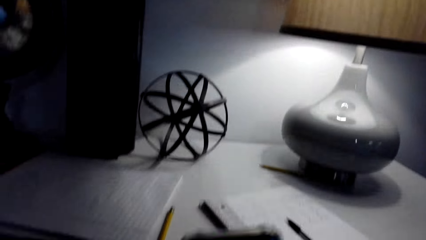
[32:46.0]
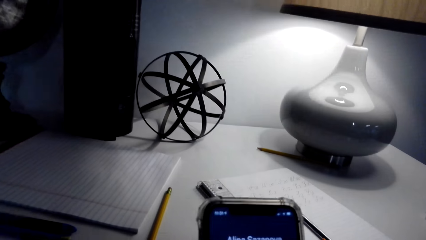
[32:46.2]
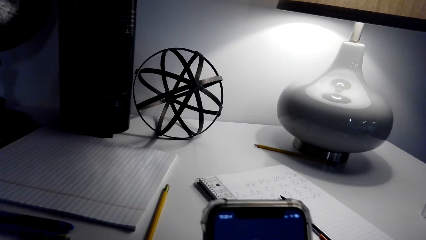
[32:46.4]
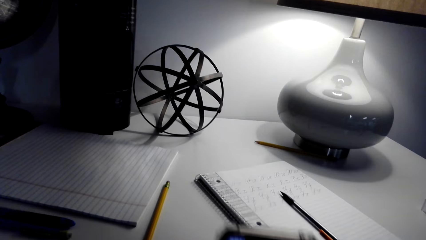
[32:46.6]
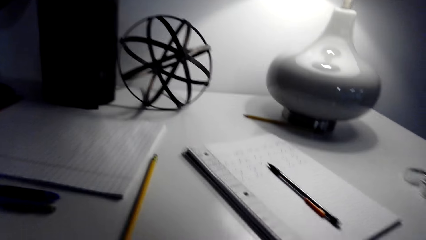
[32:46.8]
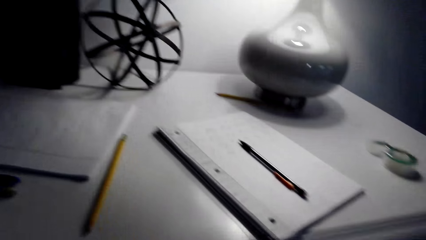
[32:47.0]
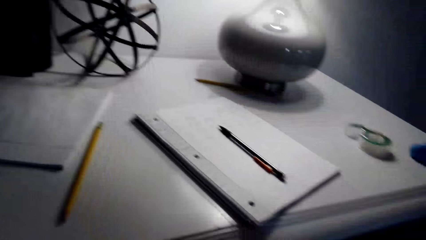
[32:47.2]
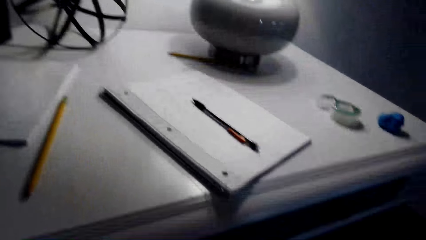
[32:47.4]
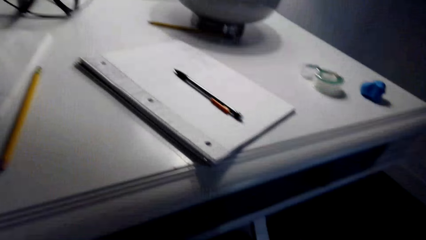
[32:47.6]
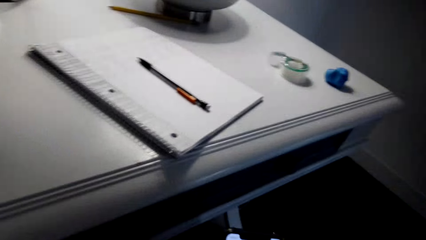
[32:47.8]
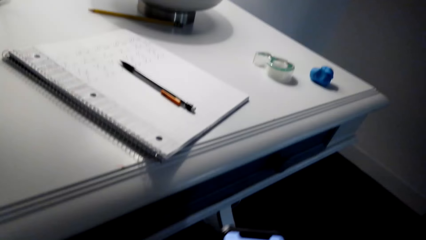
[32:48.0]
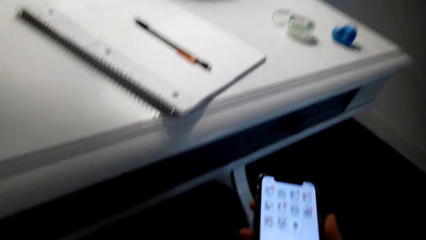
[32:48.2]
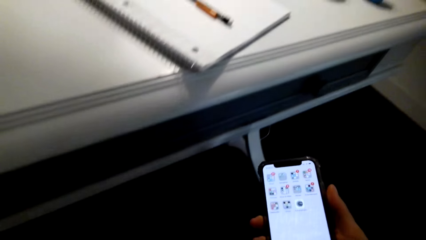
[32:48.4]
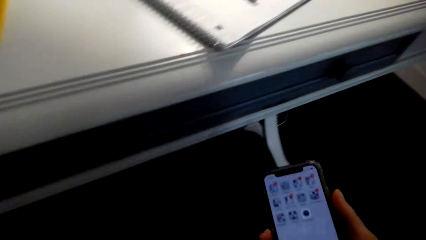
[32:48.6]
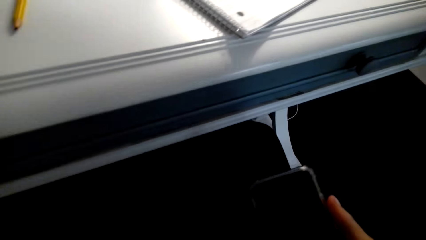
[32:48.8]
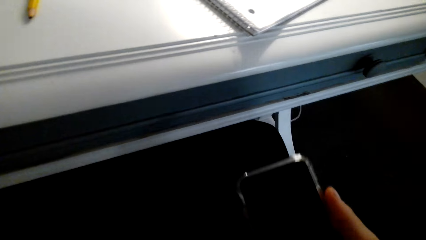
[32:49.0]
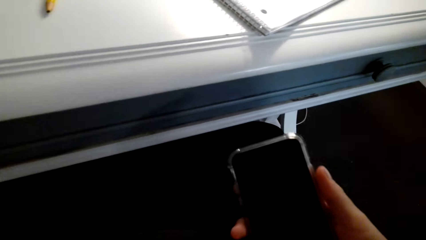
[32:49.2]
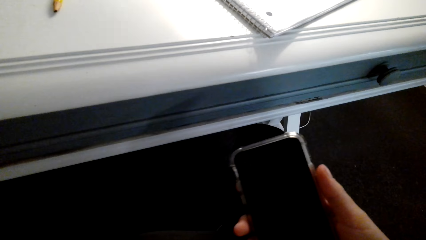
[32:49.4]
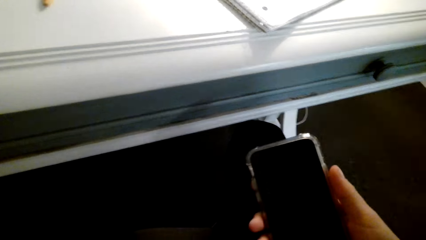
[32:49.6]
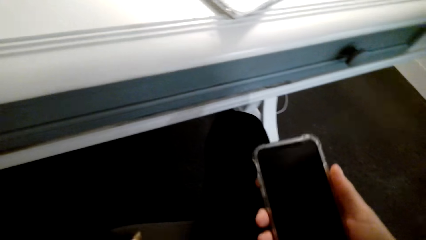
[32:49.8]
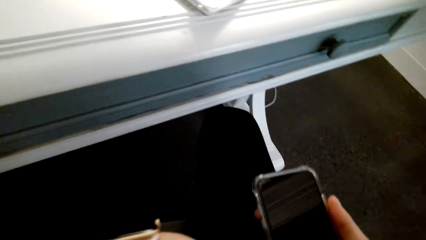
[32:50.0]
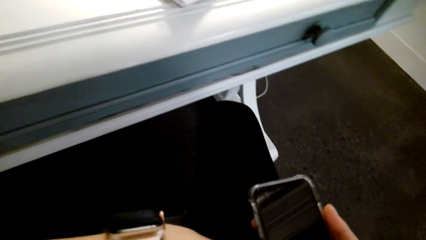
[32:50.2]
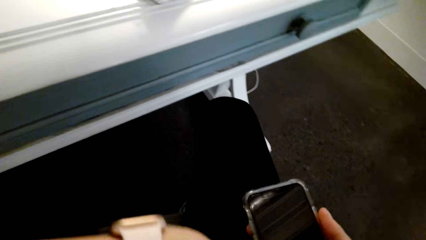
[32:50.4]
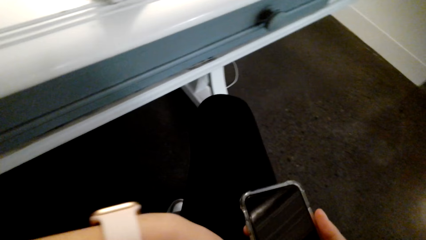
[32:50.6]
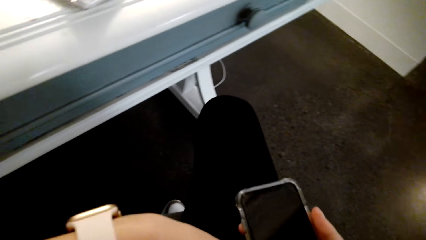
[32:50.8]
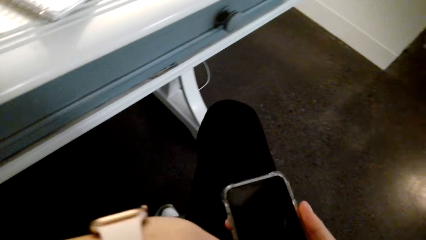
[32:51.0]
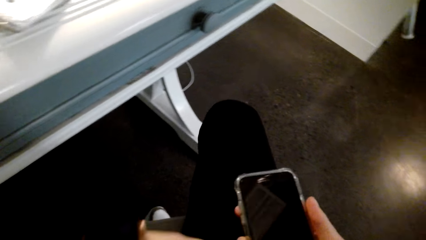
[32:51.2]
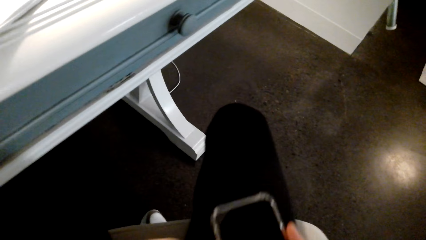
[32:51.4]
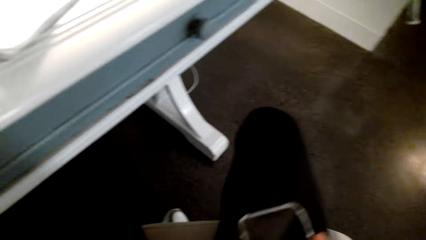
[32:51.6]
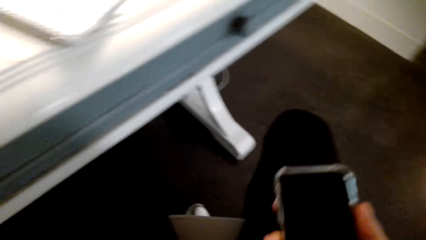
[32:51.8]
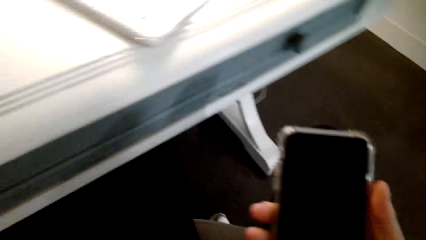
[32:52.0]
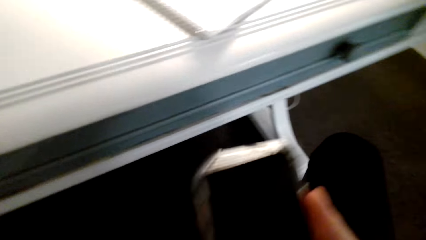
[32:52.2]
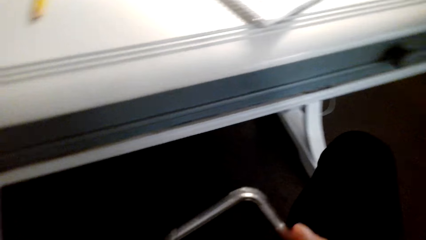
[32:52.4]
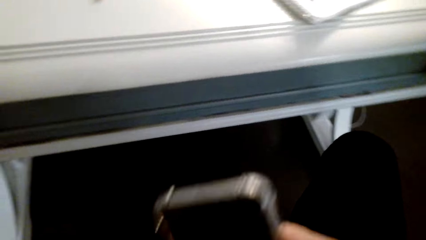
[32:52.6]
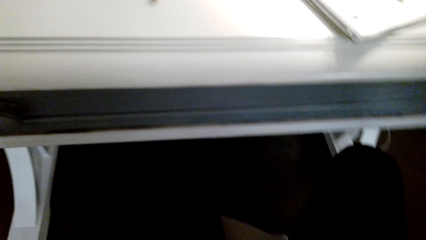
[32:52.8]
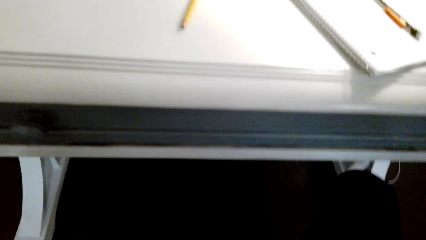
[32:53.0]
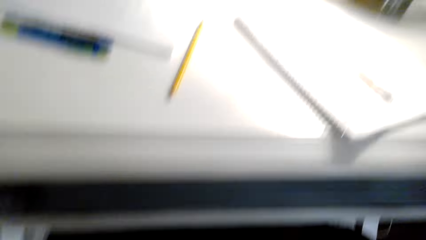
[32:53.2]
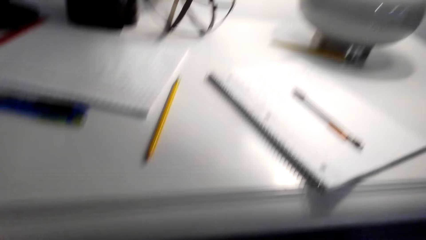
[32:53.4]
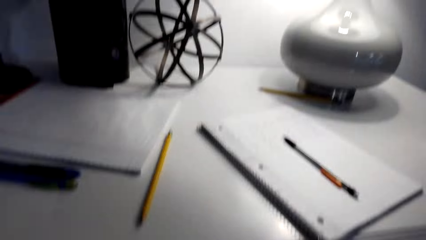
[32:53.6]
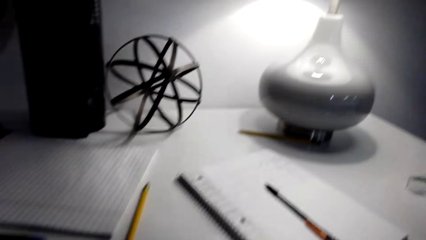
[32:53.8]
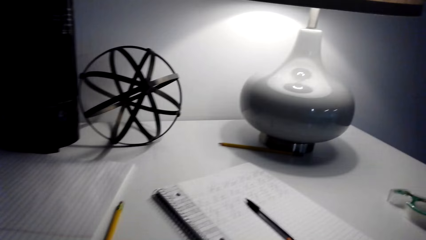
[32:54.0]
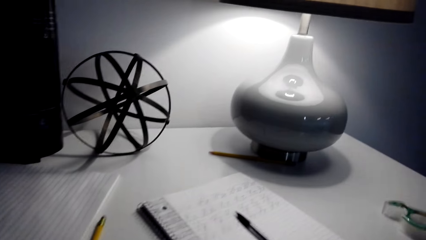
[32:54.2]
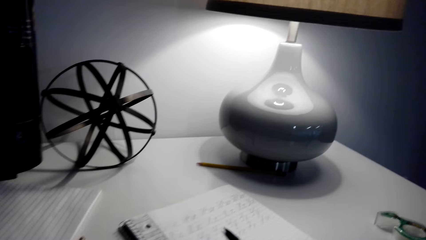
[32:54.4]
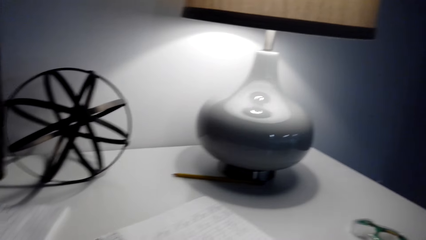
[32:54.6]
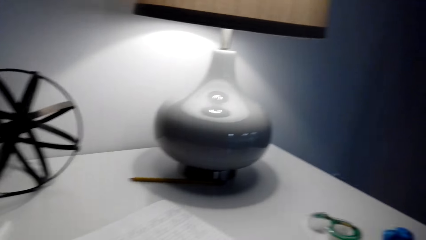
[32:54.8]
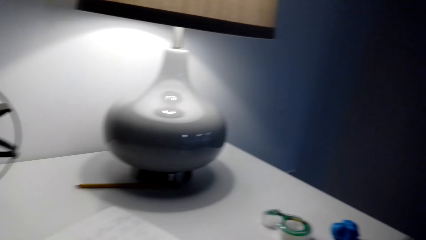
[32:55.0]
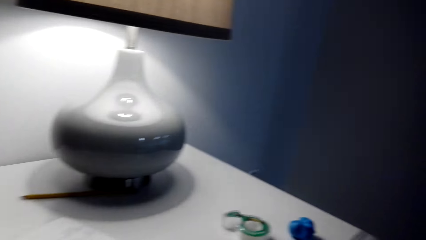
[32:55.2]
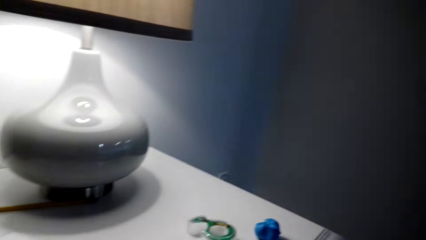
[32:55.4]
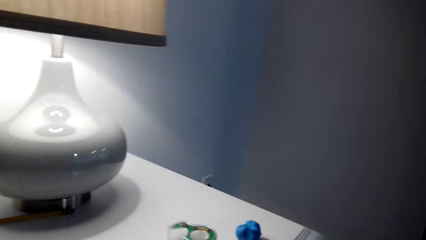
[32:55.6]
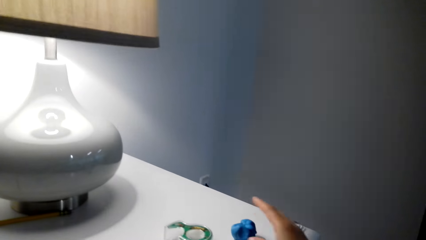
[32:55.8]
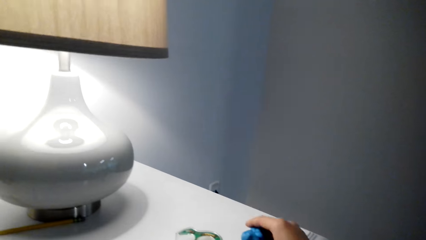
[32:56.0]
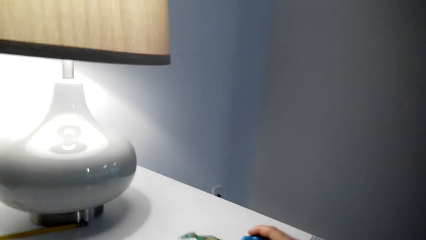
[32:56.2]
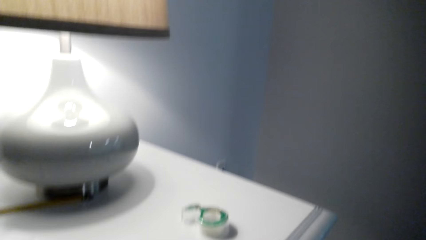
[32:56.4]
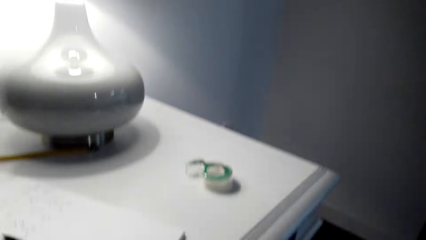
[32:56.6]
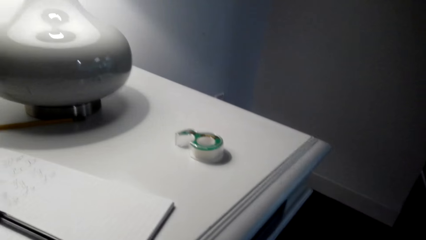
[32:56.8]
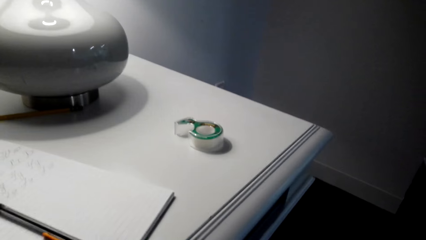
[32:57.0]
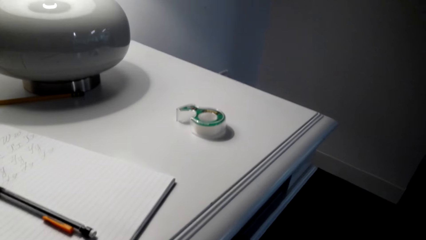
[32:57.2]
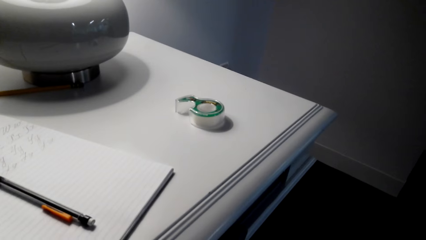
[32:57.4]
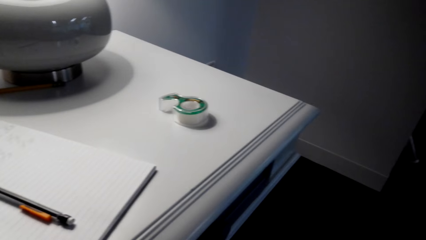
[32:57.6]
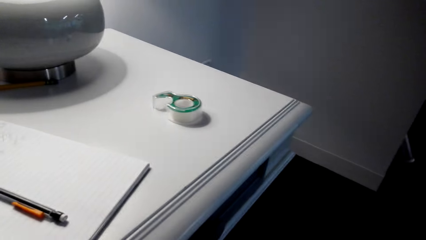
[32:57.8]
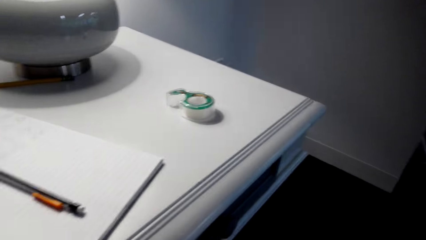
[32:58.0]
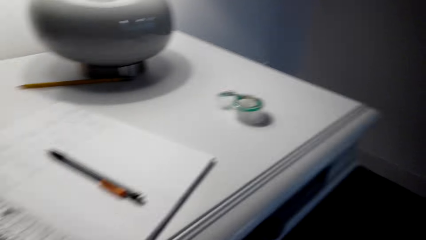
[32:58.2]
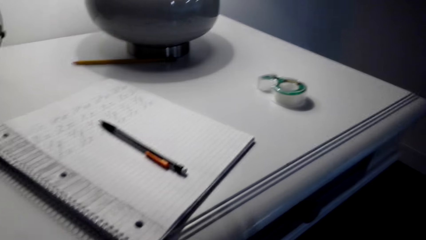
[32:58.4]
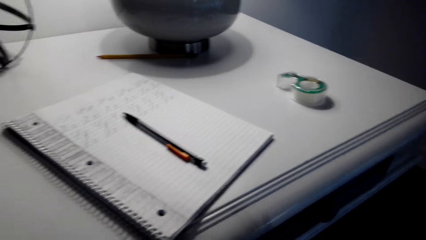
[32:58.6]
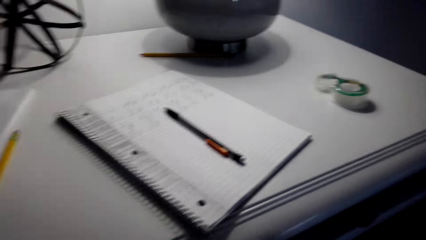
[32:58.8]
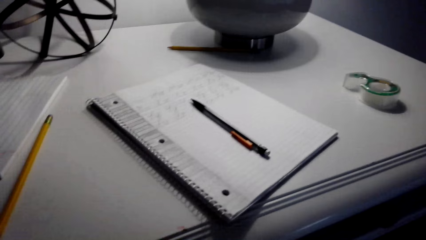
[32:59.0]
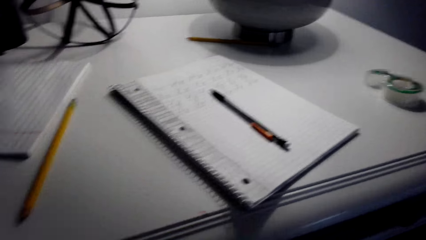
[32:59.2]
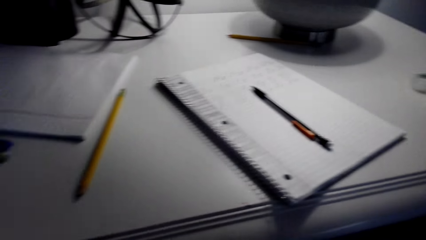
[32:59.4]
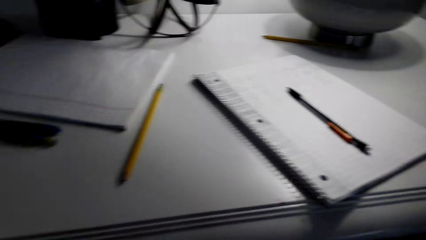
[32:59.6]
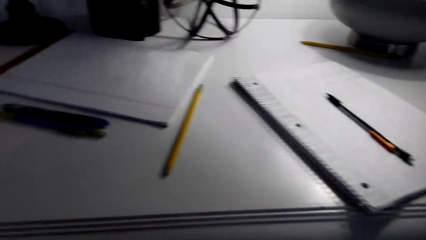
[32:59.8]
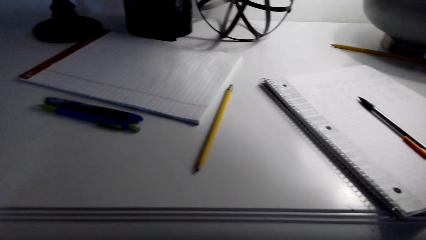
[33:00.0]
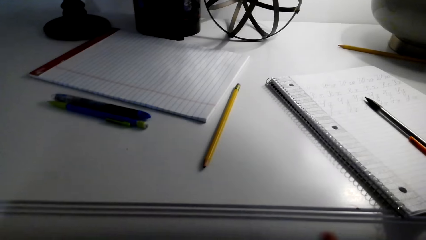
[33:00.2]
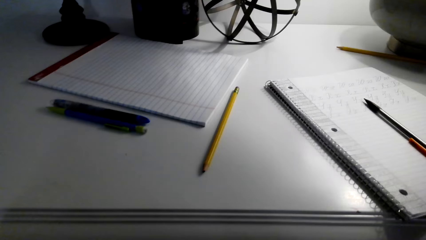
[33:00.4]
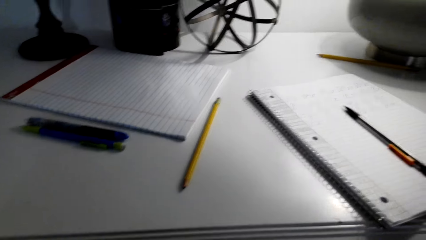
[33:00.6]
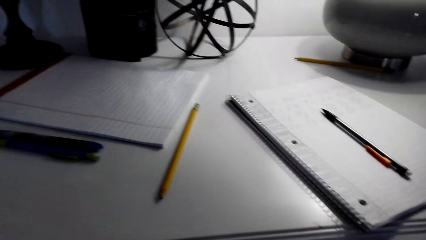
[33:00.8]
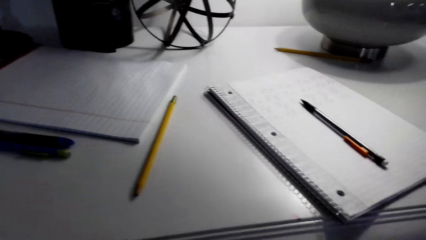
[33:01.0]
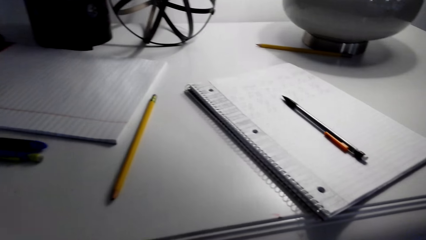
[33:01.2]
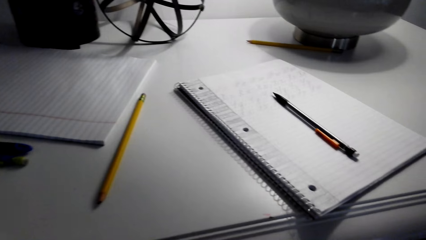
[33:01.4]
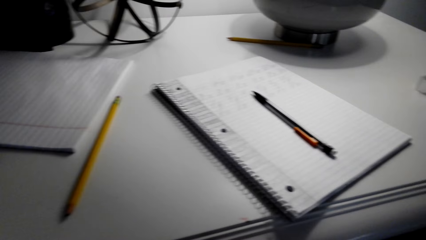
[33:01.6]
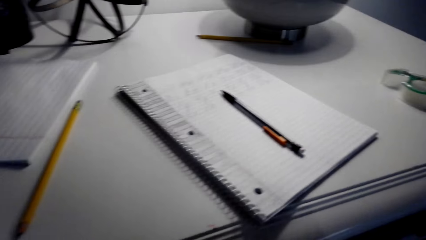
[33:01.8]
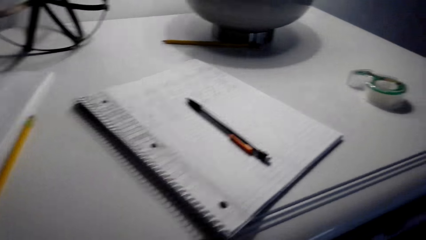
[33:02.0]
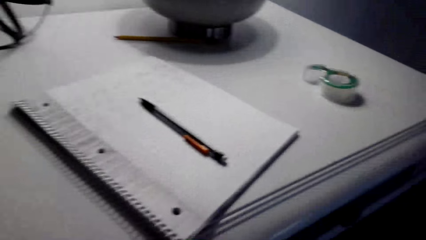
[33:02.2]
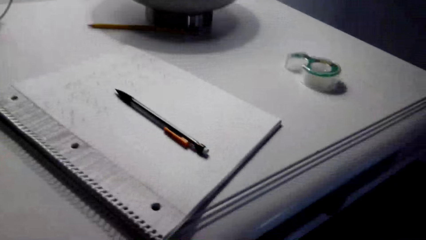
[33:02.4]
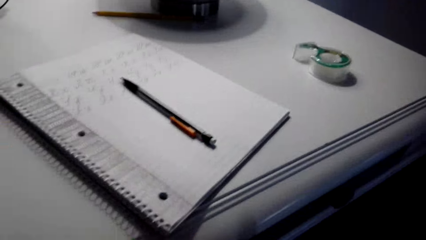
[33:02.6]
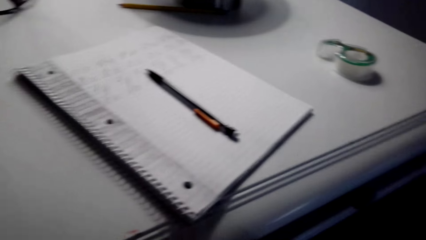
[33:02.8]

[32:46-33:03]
The camera wearer operates a cellphone. They look at the mobile phone. They move around. They look around. They look at the mobile phone. They operate the cellphone. They switch off the cellphone. They hold something. They move around. They move the legs. They look around. They interact with the person. They pick up a rubber on the table. They look around. They interact with the person.
